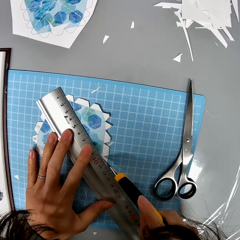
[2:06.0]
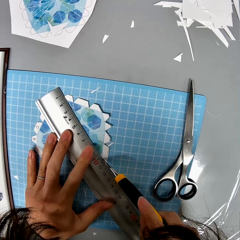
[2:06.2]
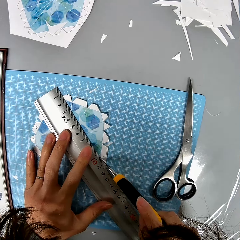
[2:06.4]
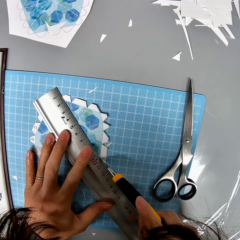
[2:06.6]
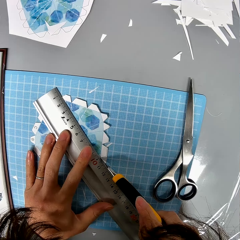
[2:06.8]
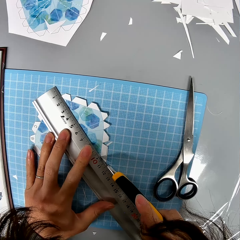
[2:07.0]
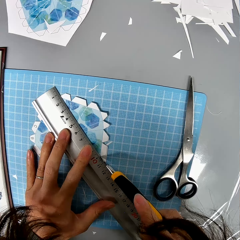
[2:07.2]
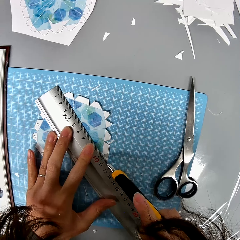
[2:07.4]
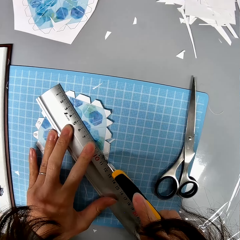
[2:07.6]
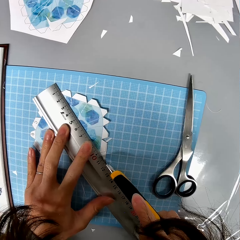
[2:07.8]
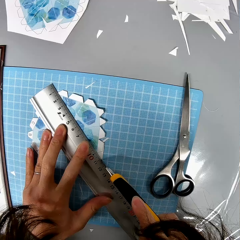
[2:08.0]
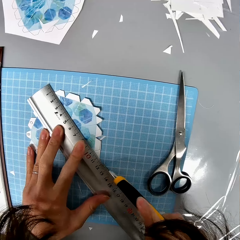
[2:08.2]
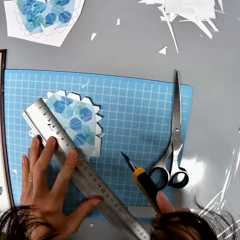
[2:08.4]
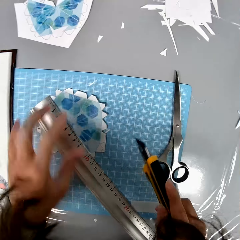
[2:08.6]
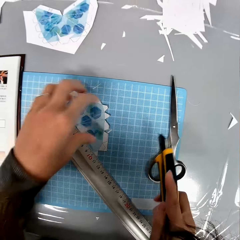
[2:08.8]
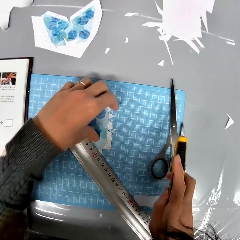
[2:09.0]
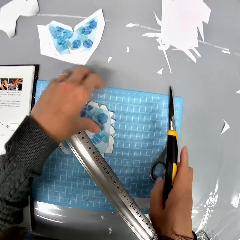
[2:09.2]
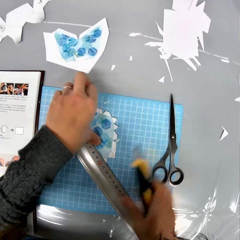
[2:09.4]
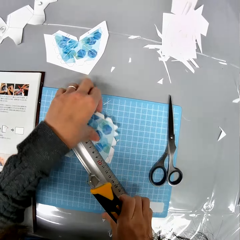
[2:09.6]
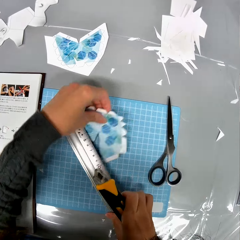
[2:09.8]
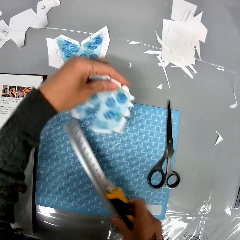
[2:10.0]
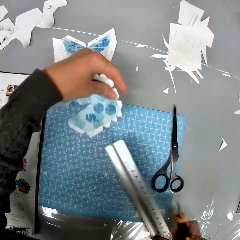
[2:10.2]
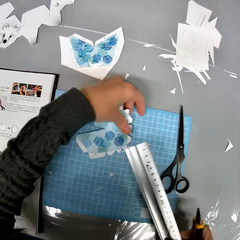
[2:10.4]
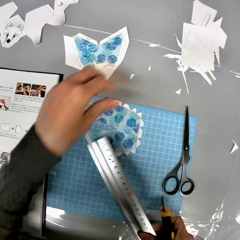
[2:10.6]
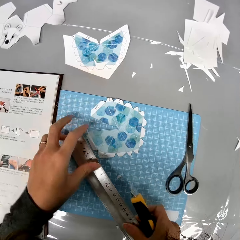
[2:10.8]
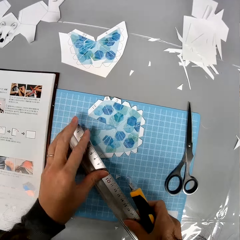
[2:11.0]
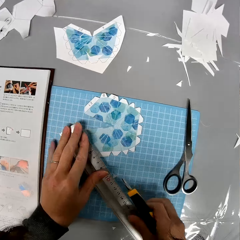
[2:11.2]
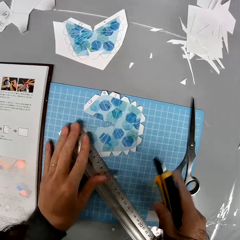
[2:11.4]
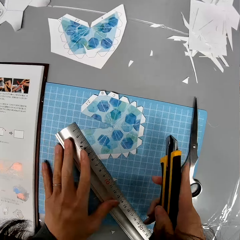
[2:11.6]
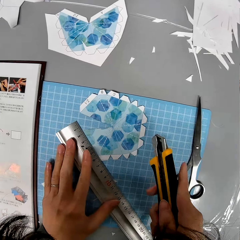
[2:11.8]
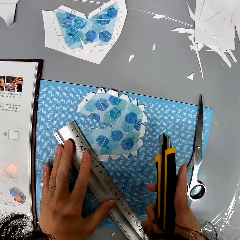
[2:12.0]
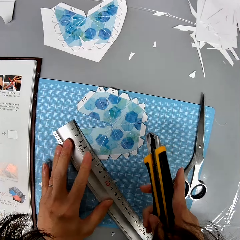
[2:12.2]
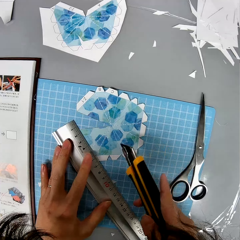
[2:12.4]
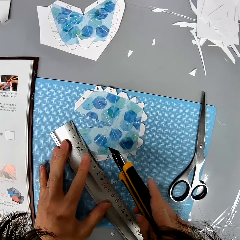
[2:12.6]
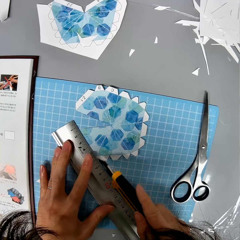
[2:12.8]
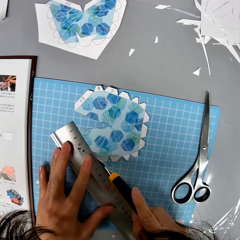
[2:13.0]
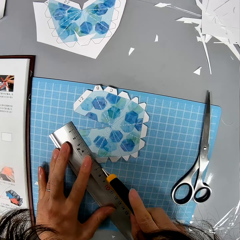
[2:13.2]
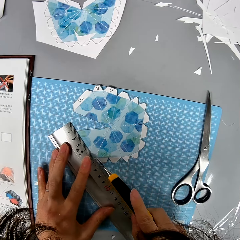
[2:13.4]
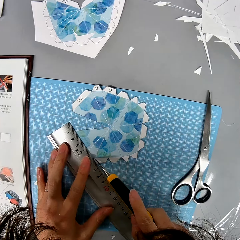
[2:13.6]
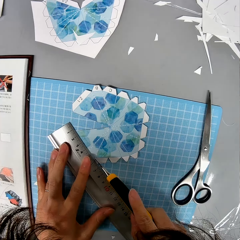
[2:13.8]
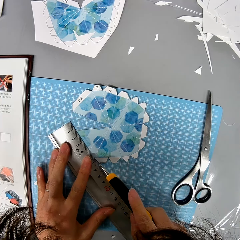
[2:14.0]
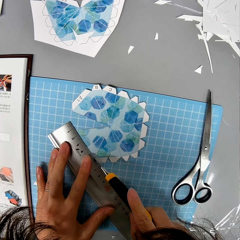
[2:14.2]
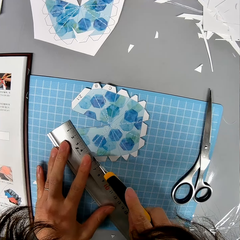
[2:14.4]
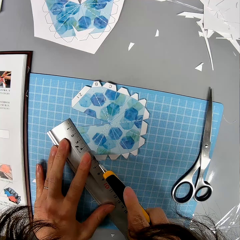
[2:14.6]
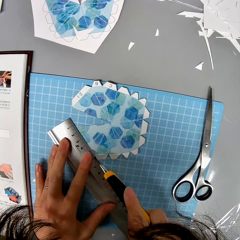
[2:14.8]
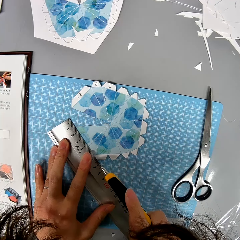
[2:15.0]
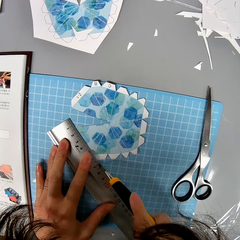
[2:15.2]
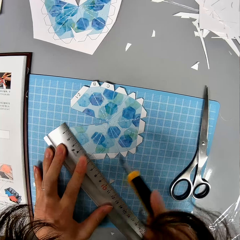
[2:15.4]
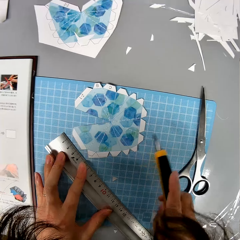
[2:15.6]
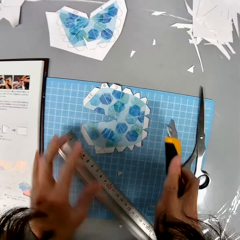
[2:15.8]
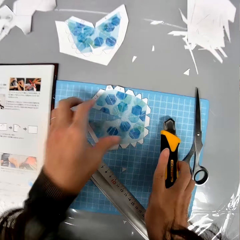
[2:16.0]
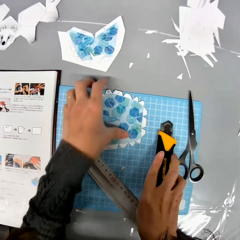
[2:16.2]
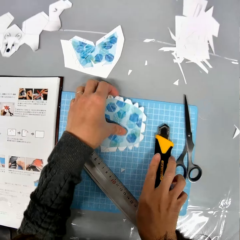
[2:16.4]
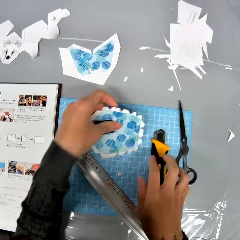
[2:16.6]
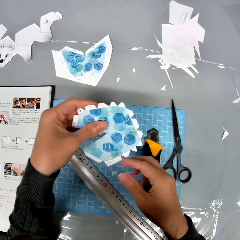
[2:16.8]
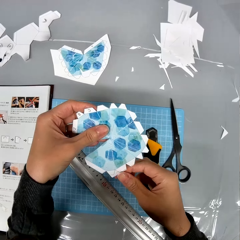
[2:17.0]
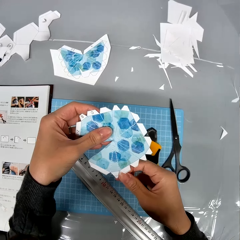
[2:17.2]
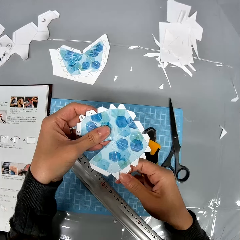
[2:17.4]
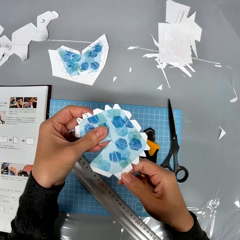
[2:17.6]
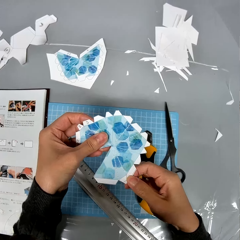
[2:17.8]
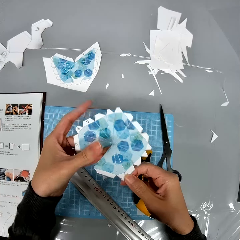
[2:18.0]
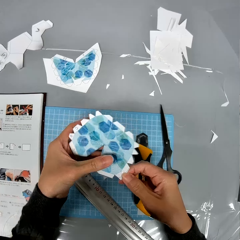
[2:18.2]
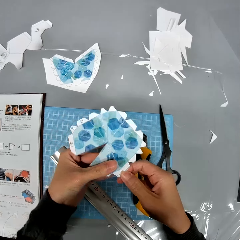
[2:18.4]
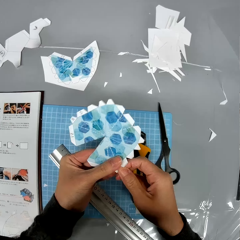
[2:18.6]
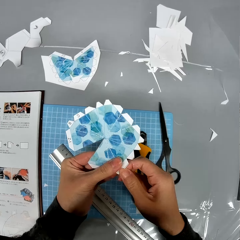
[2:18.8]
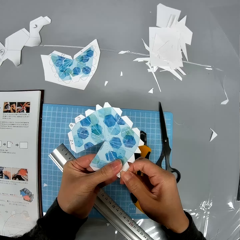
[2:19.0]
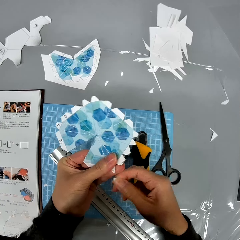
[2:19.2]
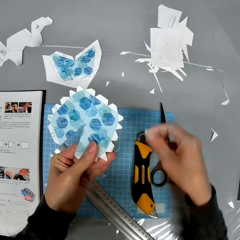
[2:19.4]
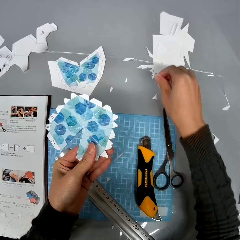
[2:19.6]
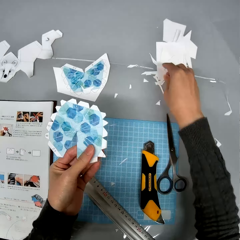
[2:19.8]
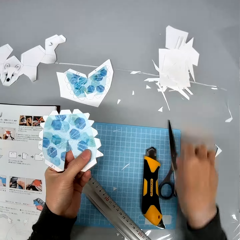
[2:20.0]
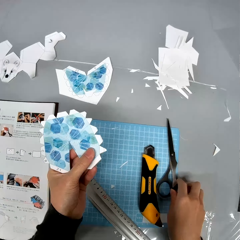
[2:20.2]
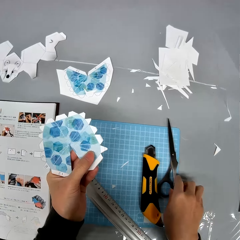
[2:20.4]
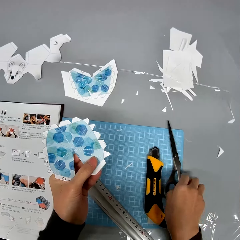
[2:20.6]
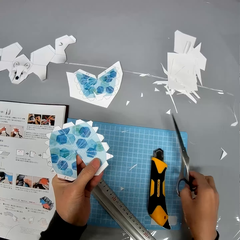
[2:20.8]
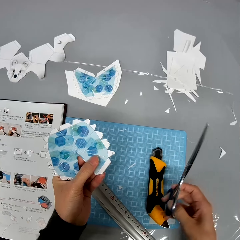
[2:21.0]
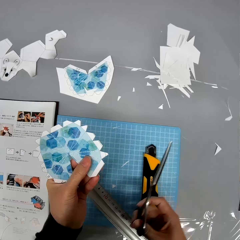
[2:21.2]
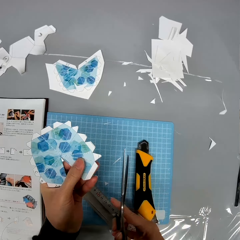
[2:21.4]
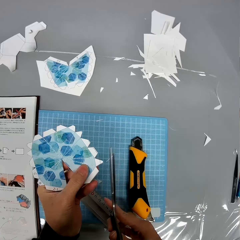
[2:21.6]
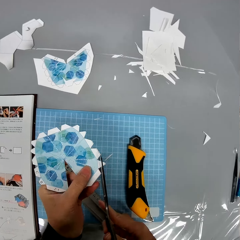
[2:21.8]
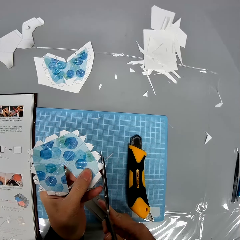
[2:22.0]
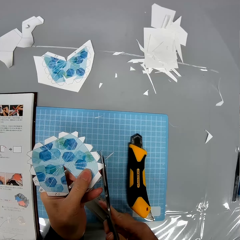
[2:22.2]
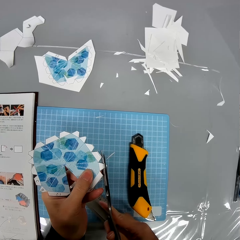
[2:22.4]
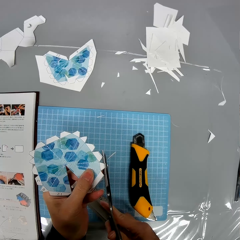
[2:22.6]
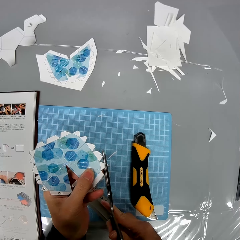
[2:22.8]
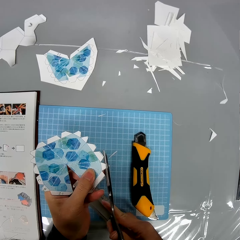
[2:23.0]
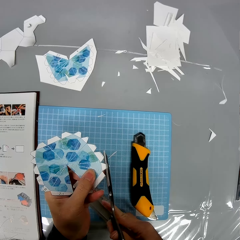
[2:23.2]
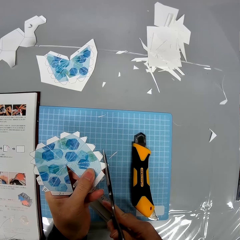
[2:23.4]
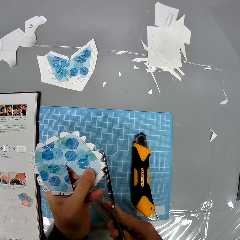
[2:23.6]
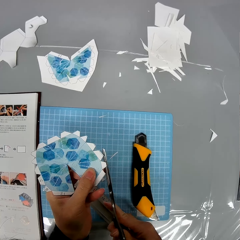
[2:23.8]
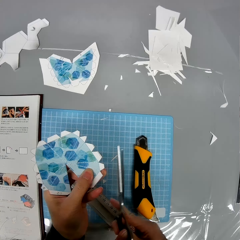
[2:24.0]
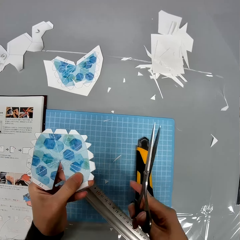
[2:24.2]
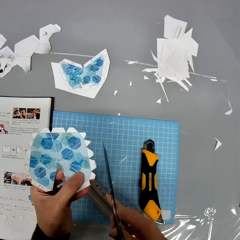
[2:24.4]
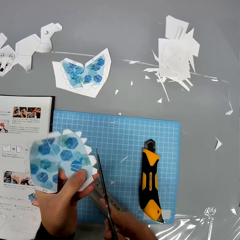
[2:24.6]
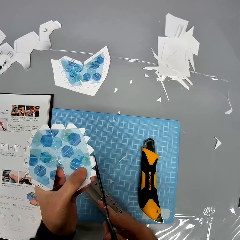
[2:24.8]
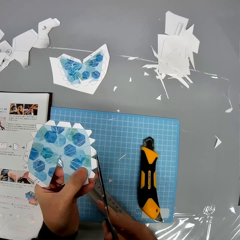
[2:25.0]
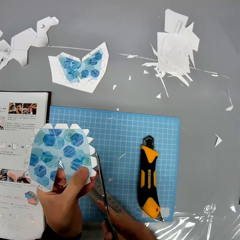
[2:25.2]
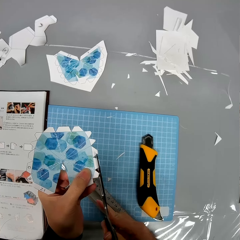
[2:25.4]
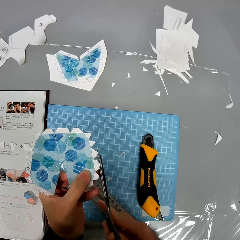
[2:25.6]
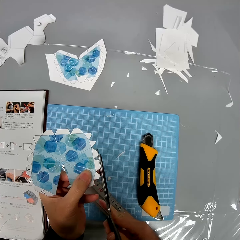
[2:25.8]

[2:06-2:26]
The camera wearer cuts the cardboard paper using a craft knife. They pick up the ruler, change the position of the cardboard paper and drop the ruler on the cardboard paper. They take the shaped paper. They cut the cardboard paper using the craft knife. They drop the craft knife on the table and pick up the cardboard paper. They pull out a piece of cardboard paper from the cardboard paper and drop it on the table. They pick up a pair of scissors. They cut the paper with the scissors. They trim the edges of the cardboard paper.

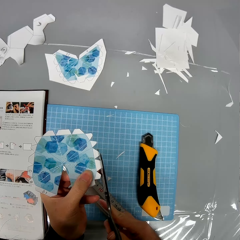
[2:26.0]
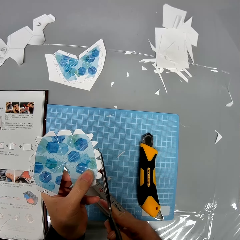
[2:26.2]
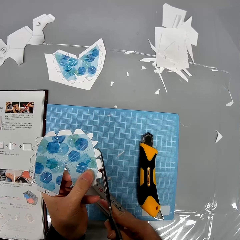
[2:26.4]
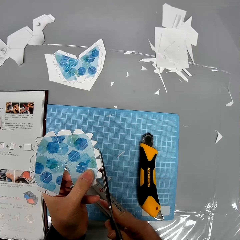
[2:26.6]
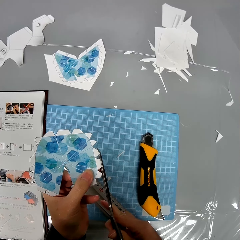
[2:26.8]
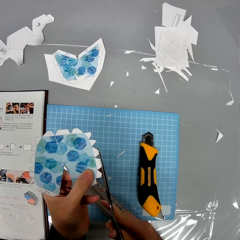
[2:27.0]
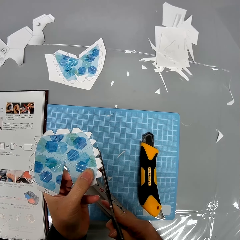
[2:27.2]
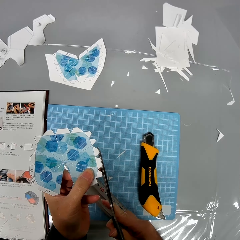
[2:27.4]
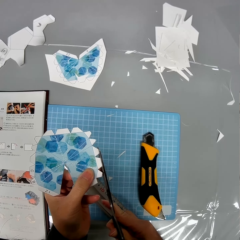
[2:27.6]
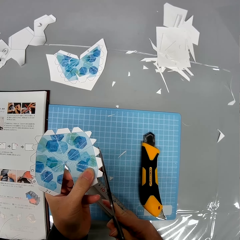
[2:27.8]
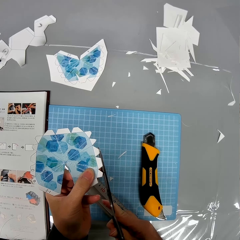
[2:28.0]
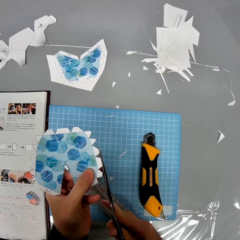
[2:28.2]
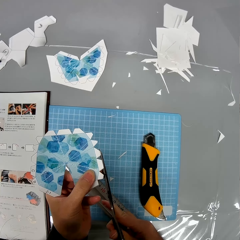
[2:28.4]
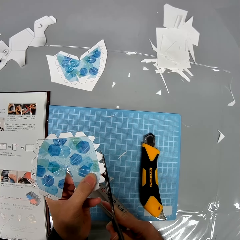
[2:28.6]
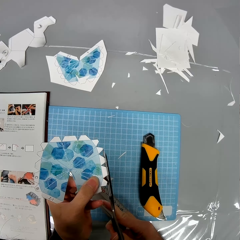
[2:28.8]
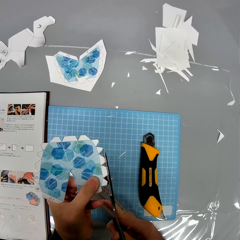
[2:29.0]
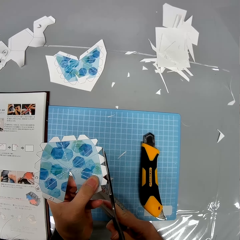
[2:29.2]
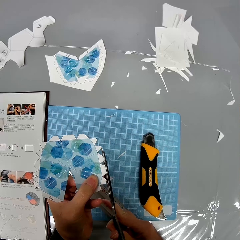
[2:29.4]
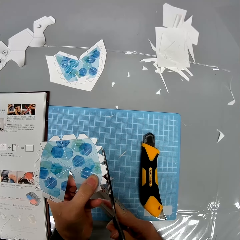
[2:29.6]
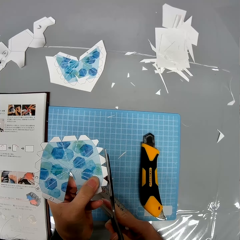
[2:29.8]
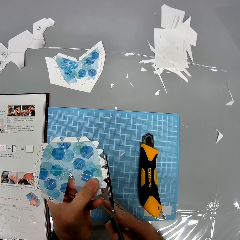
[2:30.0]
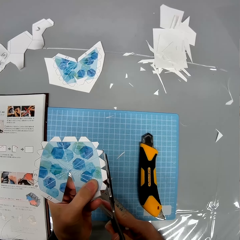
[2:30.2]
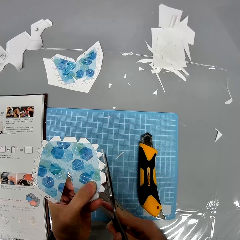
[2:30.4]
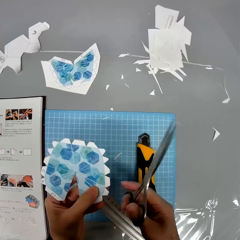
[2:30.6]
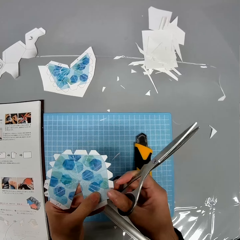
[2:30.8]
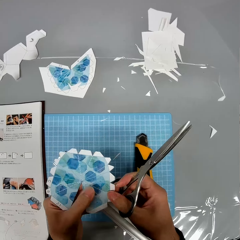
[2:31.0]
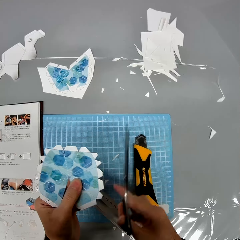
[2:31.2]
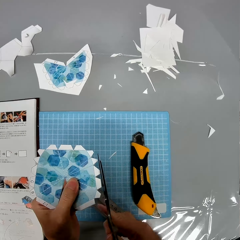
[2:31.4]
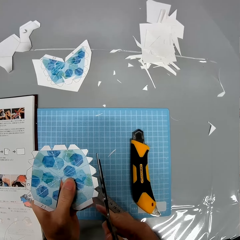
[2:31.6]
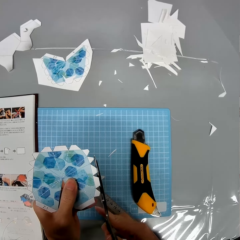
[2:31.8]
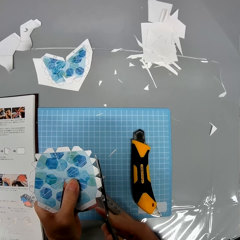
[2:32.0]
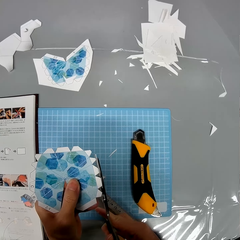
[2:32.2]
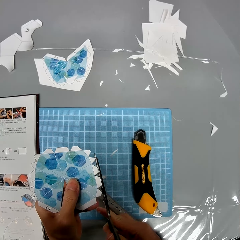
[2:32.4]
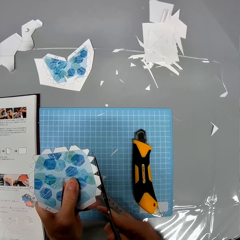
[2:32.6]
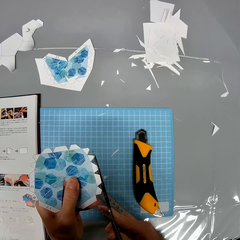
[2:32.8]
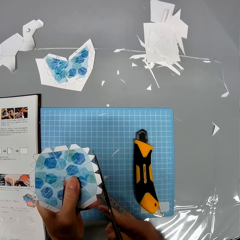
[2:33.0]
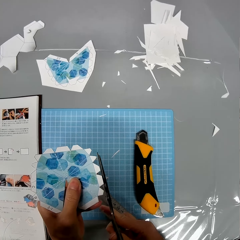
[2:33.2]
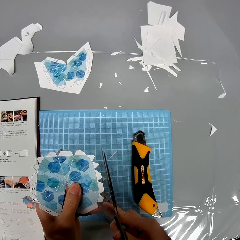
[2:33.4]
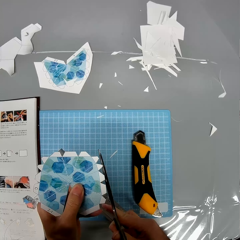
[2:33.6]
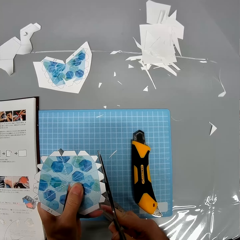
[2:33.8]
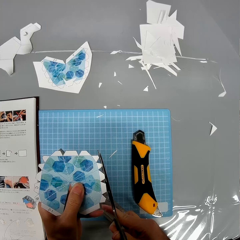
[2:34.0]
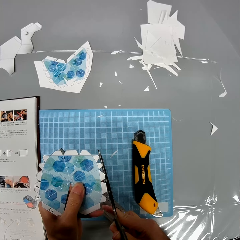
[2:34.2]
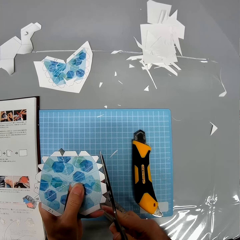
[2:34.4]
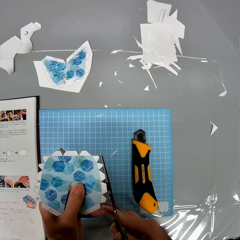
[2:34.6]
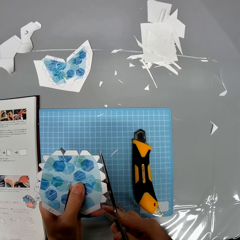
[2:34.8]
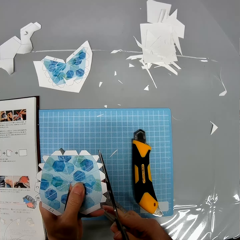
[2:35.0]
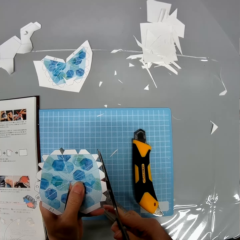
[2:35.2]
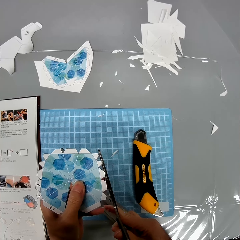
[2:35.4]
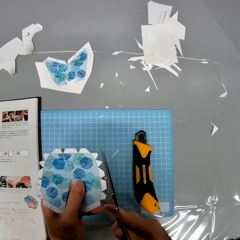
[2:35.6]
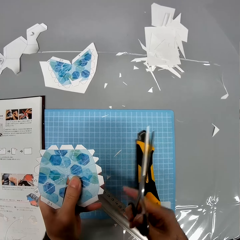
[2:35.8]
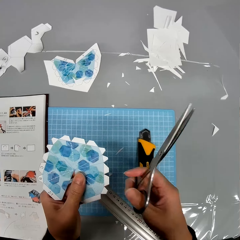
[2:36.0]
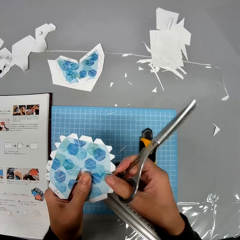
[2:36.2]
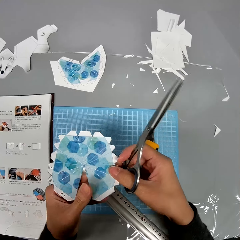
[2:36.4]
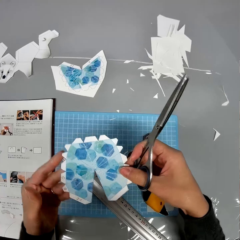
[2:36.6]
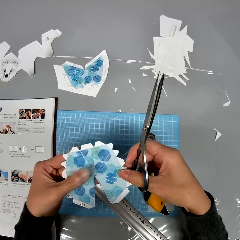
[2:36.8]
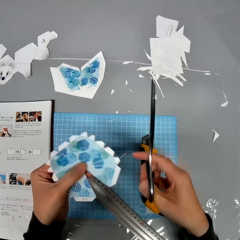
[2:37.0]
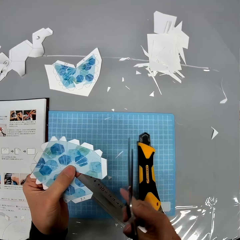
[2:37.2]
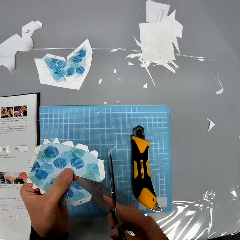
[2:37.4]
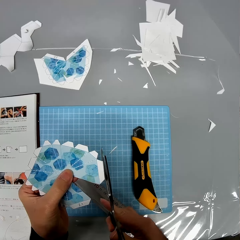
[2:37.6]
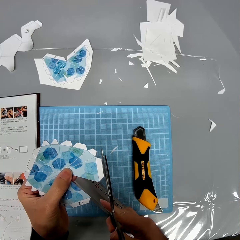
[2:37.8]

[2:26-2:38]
The camera wearer rotates the paper. They cut the paper with scissors.
